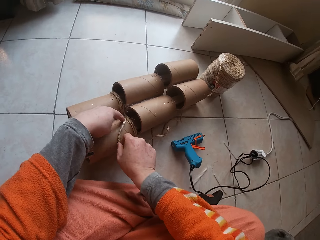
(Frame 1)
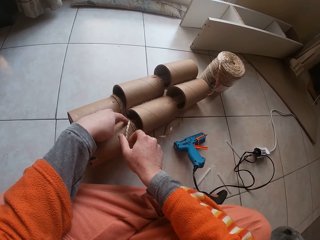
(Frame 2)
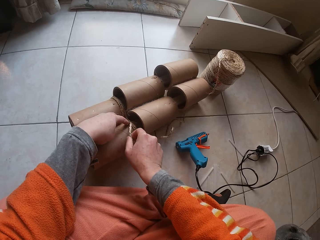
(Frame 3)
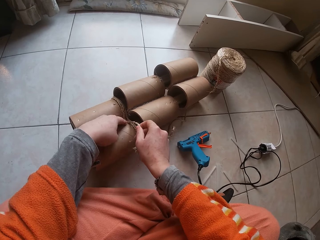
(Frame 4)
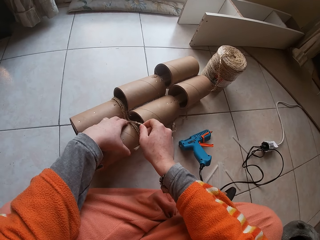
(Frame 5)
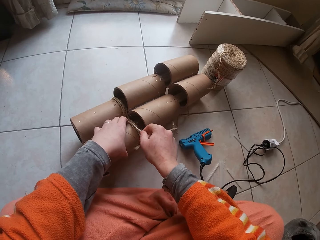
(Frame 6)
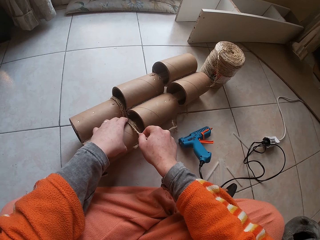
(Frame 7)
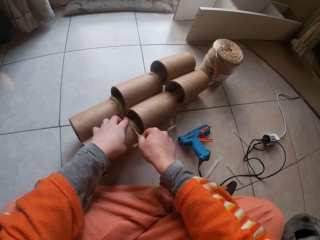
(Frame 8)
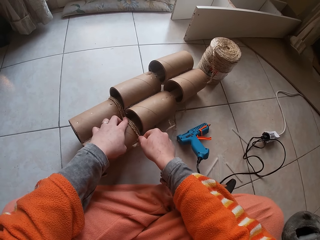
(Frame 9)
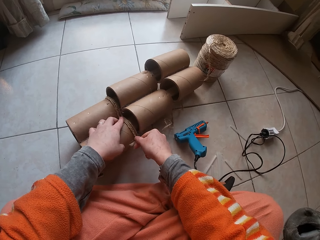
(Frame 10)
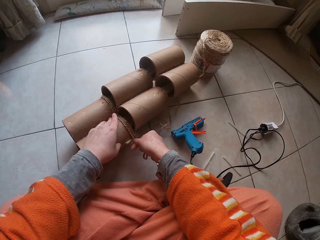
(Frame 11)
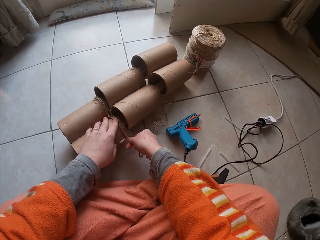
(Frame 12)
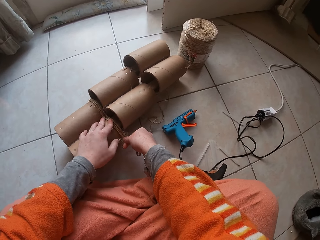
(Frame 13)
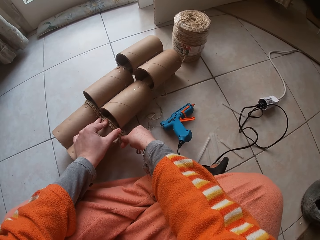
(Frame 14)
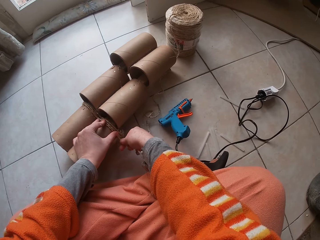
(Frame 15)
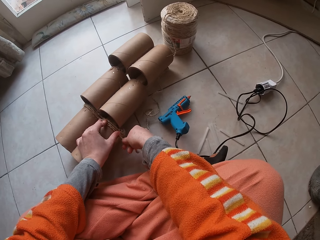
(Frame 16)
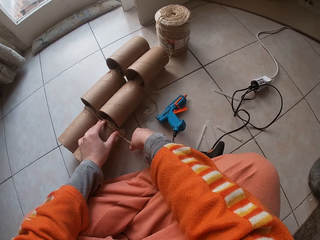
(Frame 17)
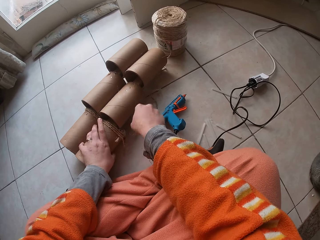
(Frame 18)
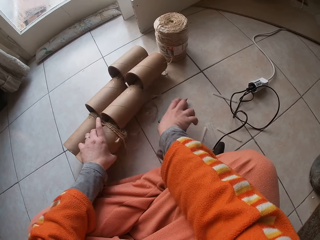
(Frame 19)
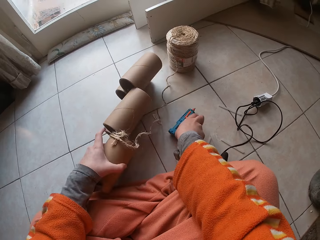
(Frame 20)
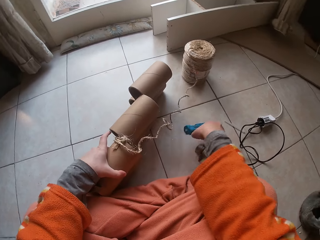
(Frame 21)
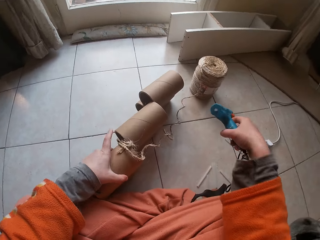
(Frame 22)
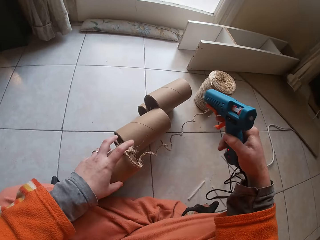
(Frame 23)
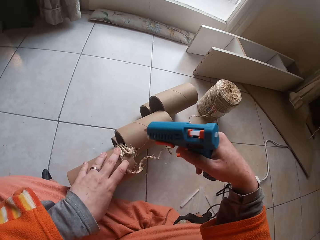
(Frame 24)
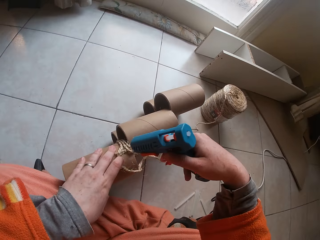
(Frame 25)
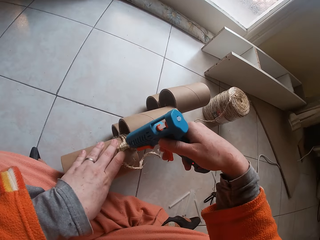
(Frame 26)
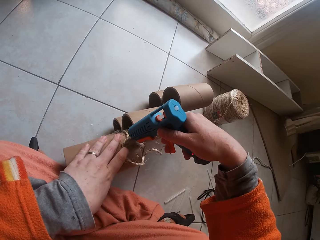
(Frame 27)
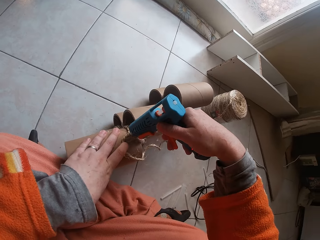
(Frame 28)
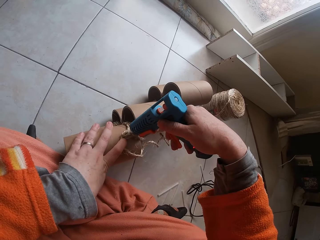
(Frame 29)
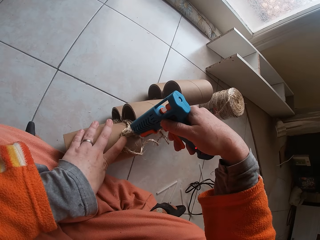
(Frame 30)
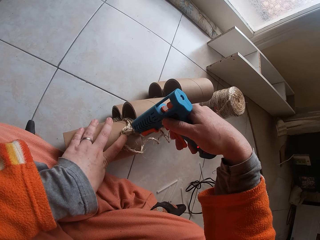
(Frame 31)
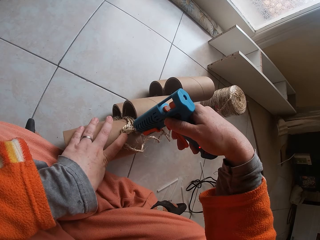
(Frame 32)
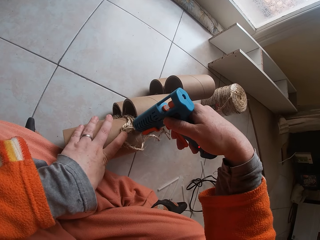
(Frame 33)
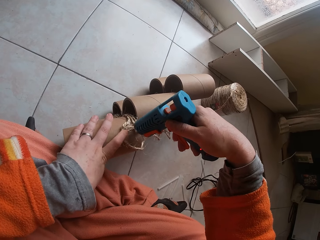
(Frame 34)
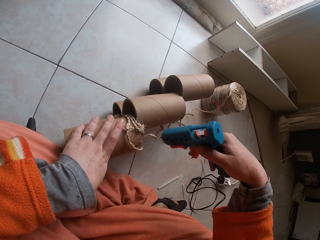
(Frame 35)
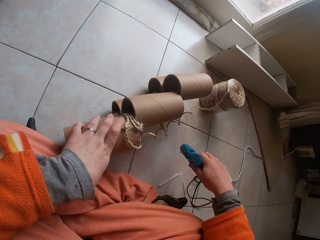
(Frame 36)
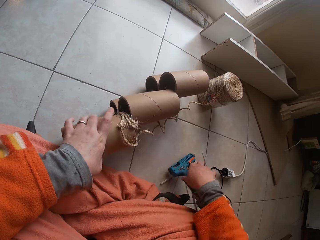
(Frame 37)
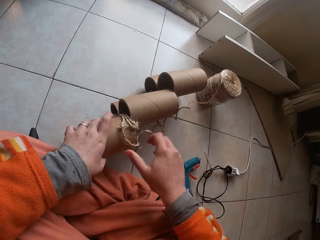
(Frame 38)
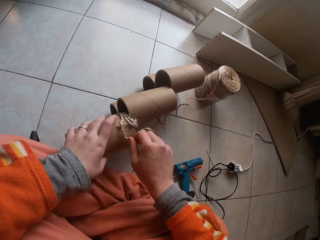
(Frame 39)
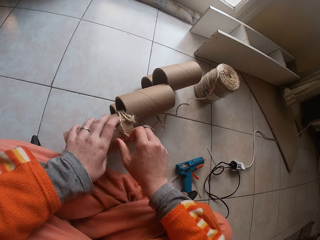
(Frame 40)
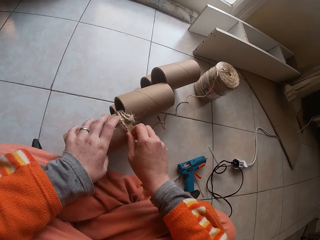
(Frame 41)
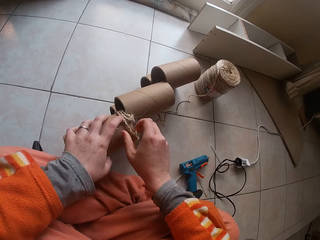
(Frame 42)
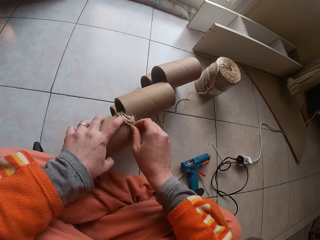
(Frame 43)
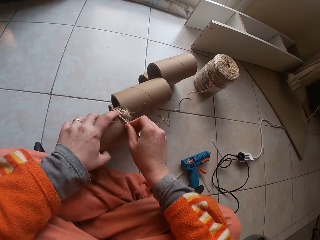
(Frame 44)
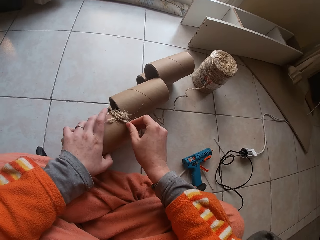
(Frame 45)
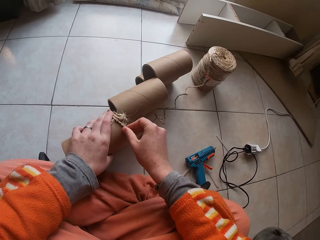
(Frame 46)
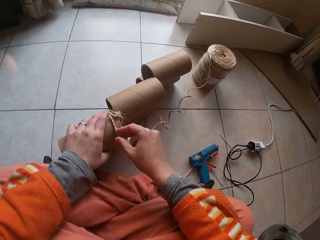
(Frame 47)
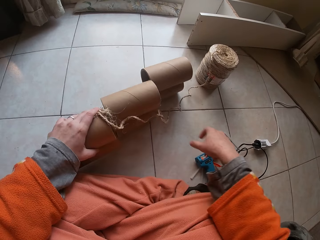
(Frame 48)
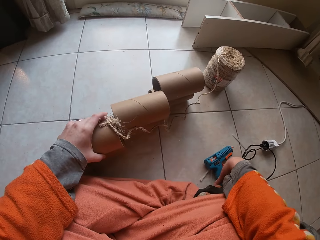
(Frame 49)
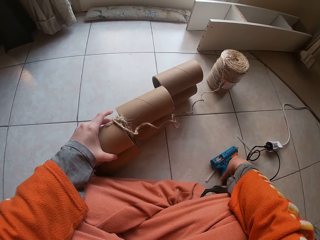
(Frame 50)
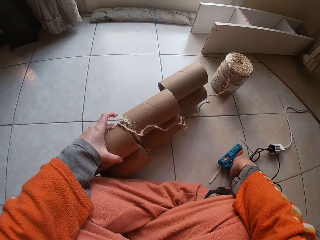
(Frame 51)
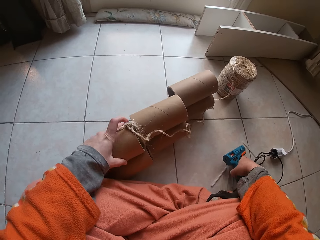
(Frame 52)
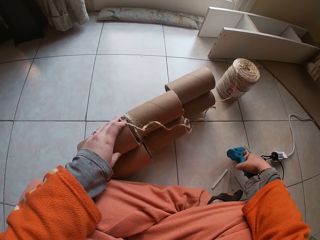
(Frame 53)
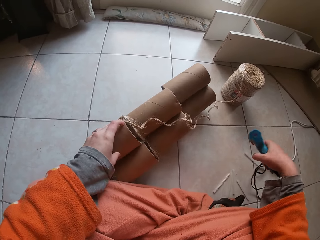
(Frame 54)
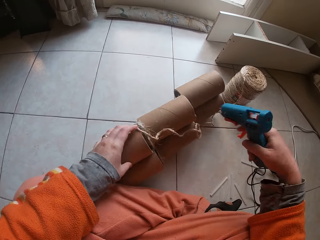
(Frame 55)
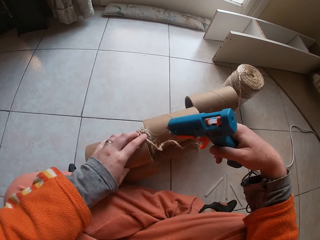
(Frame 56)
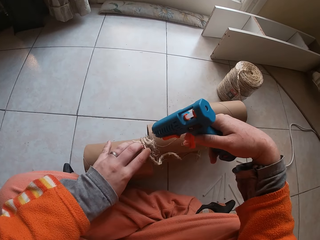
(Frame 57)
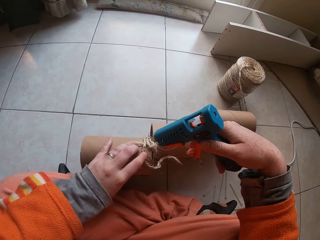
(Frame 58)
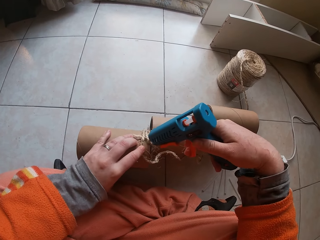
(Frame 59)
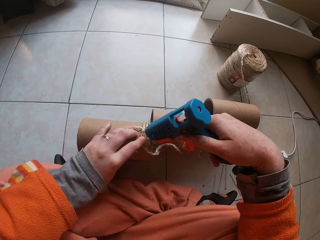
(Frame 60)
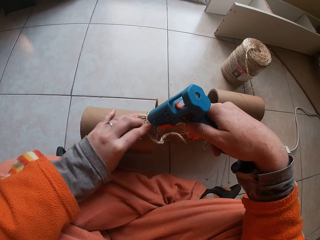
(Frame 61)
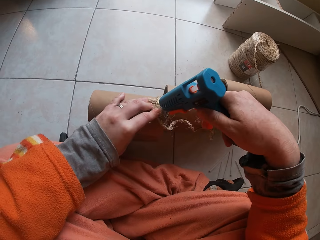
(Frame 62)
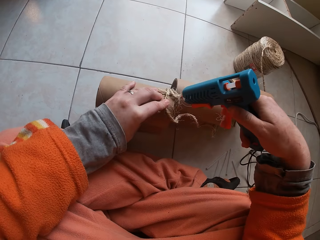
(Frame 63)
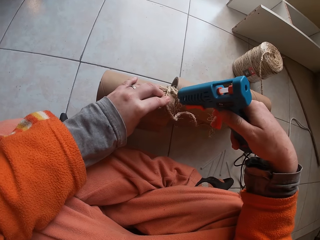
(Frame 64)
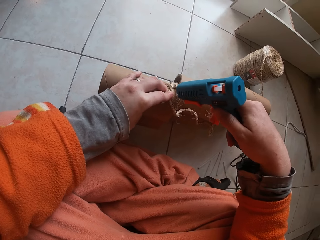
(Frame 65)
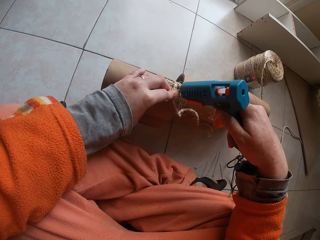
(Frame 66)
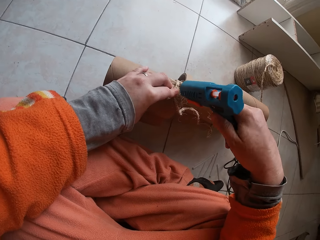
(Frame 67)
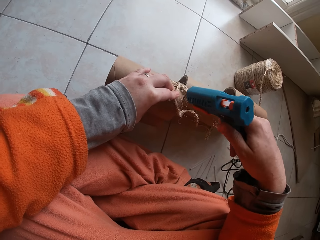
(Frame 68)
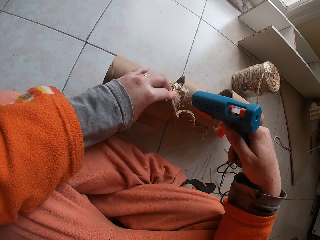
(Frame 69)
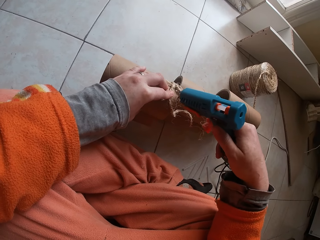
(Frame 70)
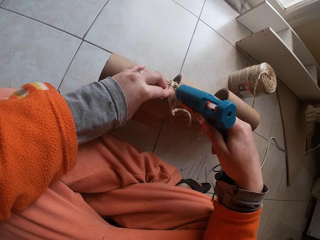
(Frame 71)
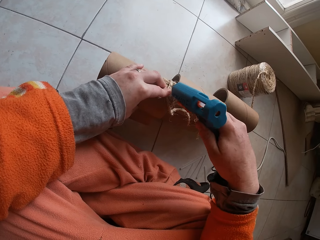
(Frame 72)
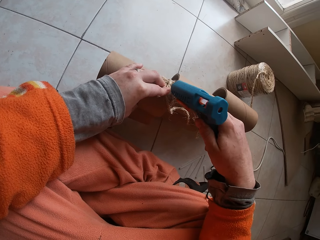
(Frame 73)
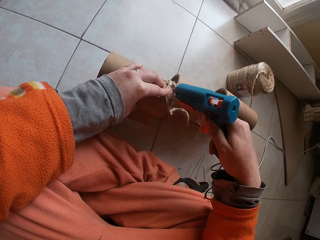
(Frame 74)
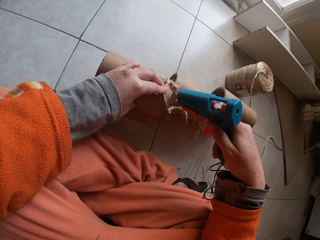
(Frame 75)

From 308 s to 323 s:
The camera wearer drops the glue gun on the floor. They roll a string on the string holder. They carry the glue gun with the right hand. They apply glue around the string holder. They drop the glue gun on the floor. They put yarn on the cardboard tube. They carry the glue gun with the right hand. They put glue on the cardboard tube.

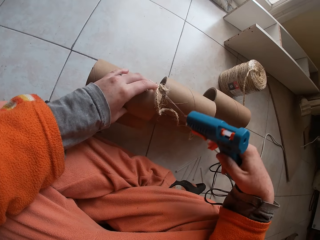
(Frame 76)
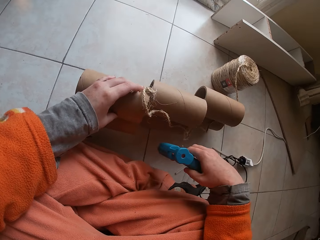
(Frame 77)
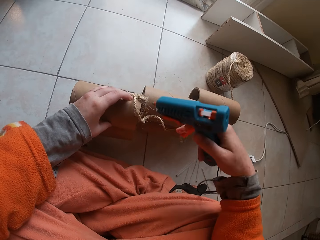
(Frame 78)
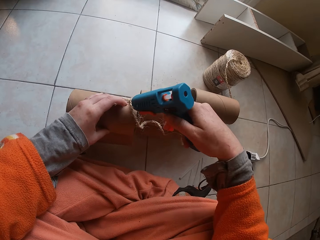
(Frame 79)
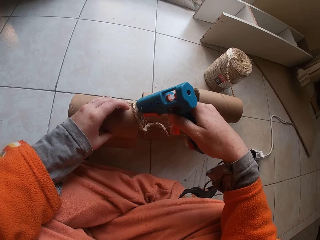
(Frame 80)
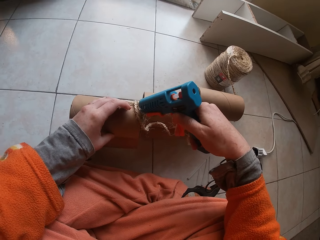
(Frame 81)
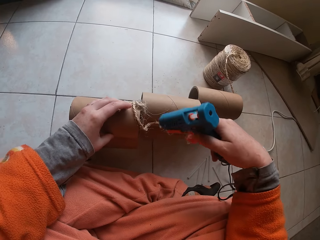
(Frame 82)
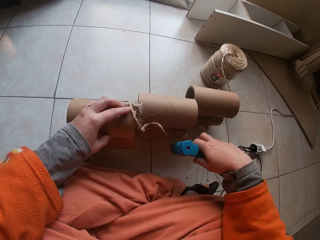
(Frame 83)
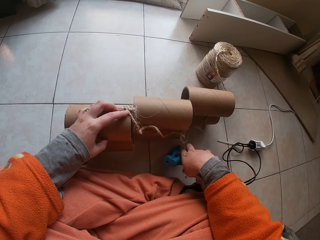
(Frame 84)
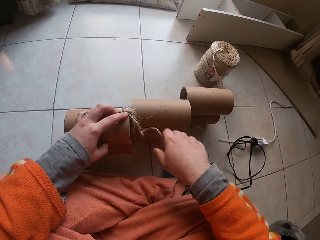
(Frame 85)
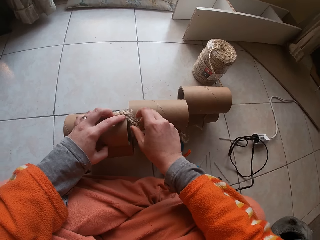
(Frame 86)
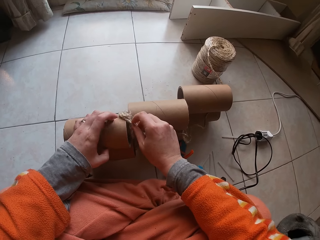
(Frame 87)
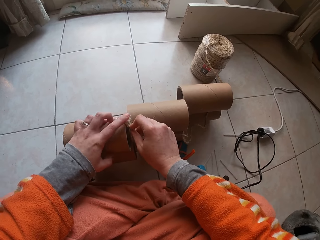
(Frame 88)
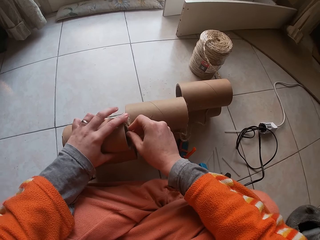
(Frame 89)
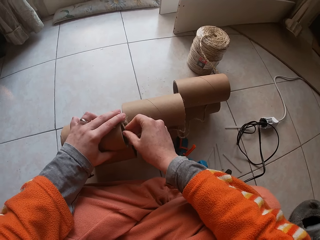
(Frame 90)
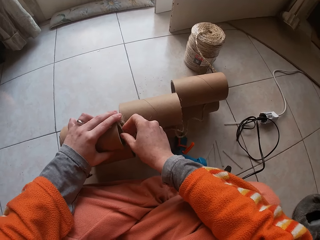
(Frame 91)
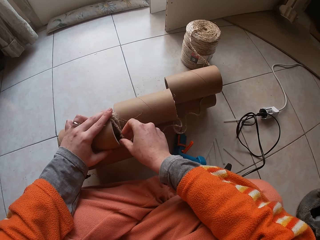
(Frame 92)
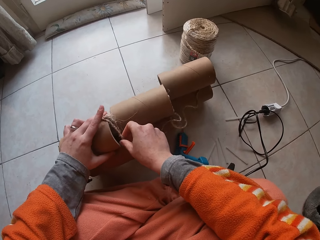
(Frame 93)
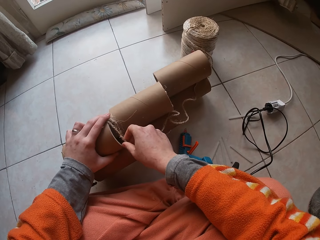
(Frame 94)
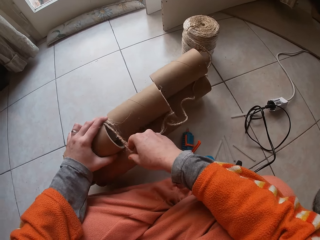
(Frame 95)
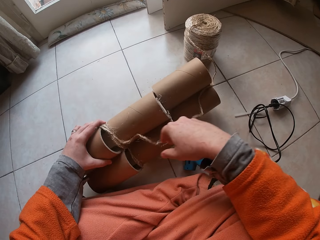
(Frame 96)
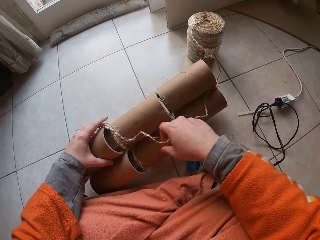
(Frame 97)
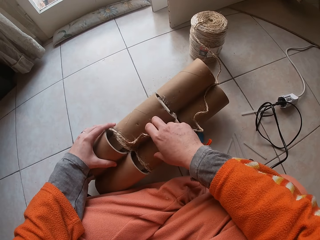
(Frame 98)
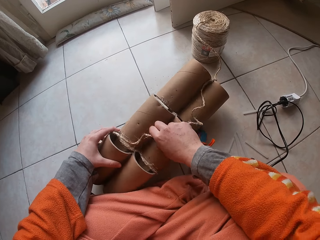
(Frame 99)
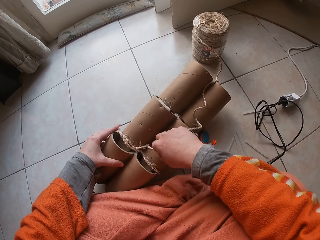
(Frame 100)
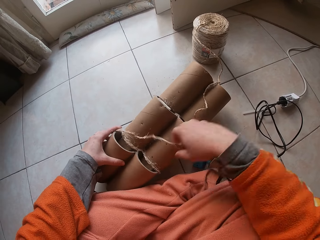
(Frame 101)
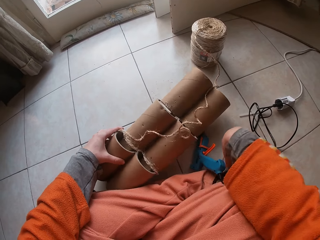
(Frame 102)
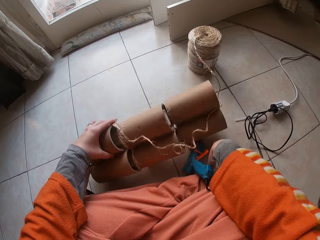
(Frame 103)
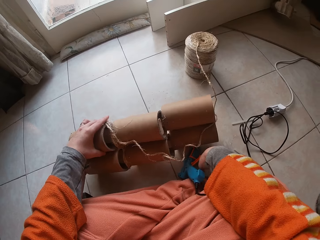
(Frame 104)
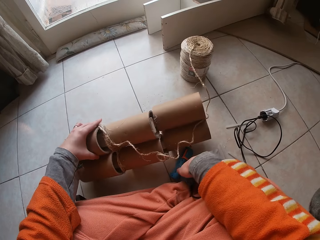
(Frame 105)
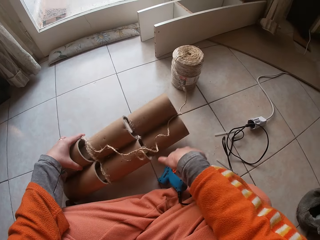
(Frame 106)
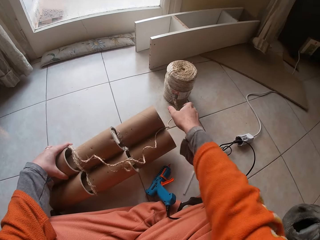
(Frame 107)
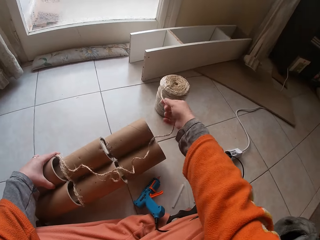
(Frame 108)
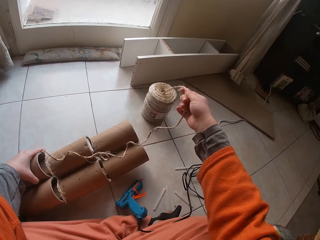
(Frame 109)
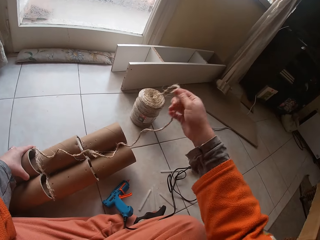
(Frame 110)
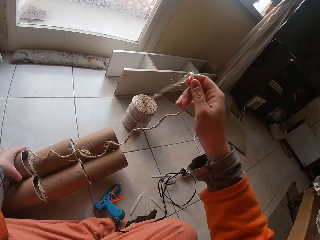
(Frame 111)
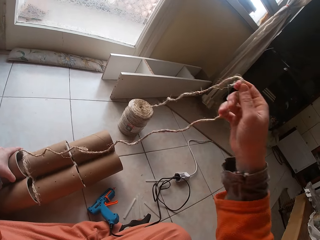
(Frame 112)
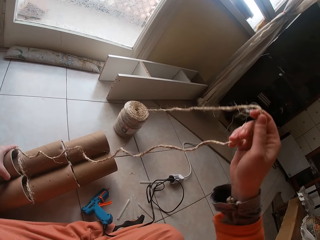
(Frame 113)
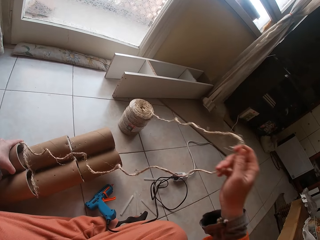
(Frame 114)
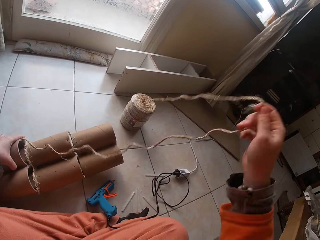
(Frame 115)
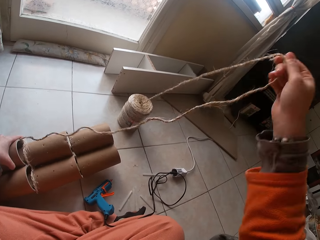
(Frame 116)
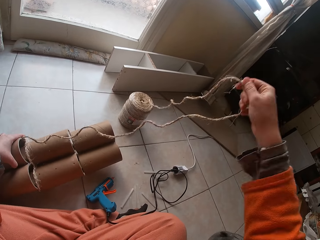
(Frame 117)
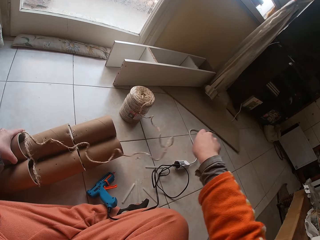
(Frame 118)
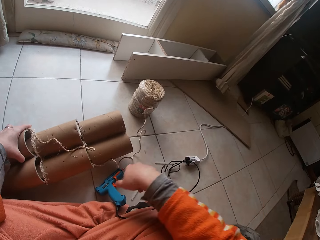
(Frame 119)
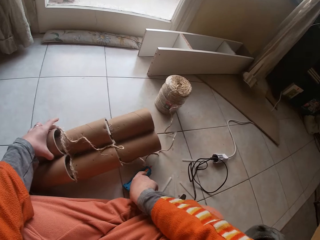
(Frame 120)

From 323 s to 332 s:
The camera wearer drops the glue gun on the floor. They stick yarn to the cardboard tube. They touch the glue gun with the right hand. They remove the yarn from the roll. They unfold the string.
